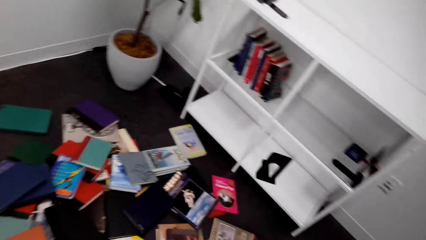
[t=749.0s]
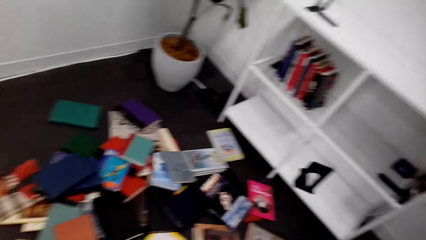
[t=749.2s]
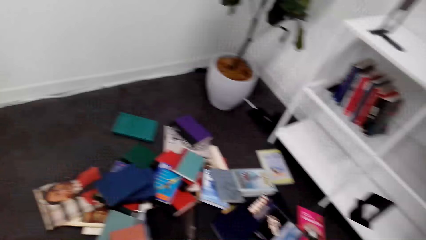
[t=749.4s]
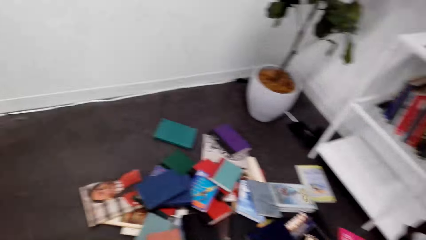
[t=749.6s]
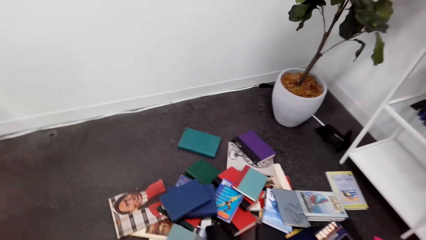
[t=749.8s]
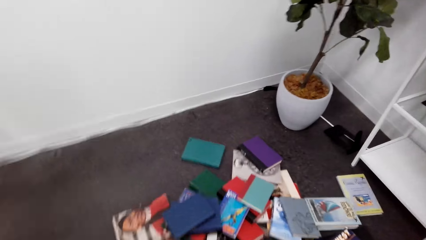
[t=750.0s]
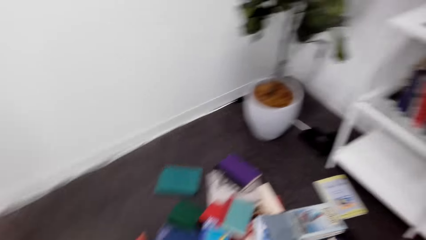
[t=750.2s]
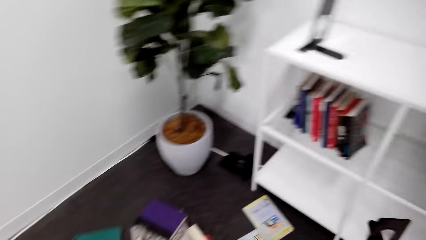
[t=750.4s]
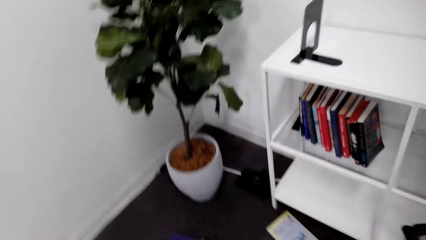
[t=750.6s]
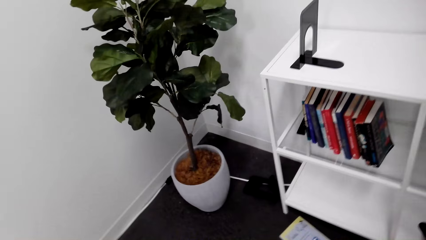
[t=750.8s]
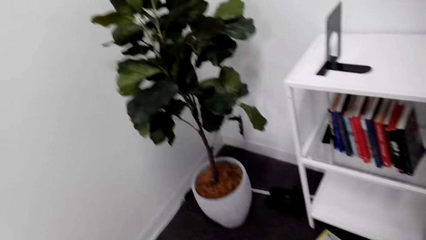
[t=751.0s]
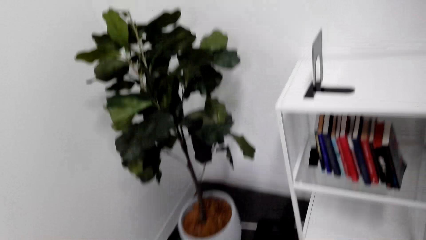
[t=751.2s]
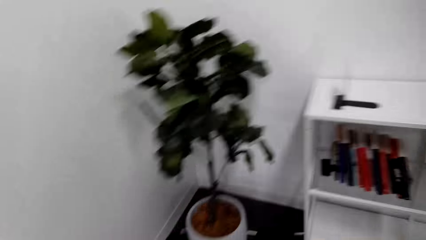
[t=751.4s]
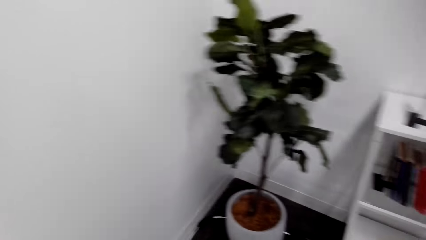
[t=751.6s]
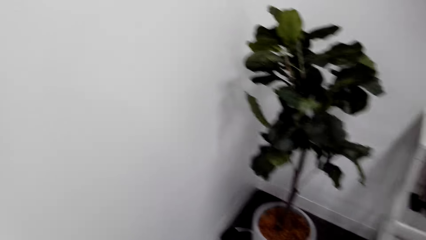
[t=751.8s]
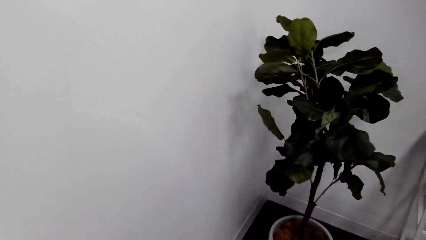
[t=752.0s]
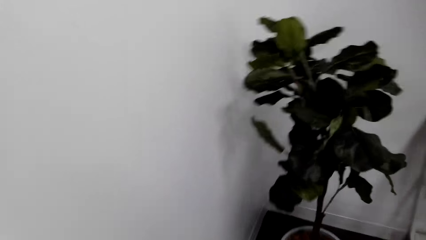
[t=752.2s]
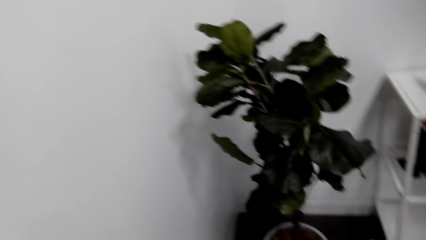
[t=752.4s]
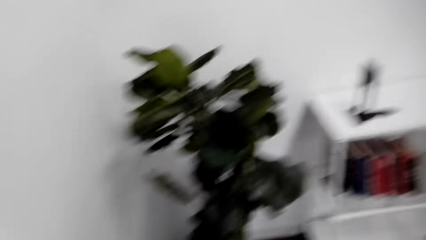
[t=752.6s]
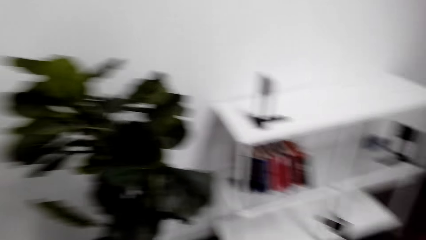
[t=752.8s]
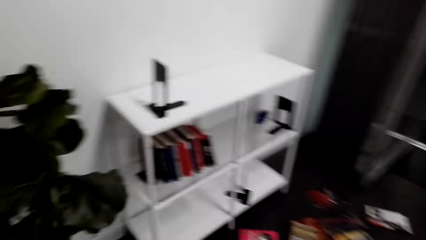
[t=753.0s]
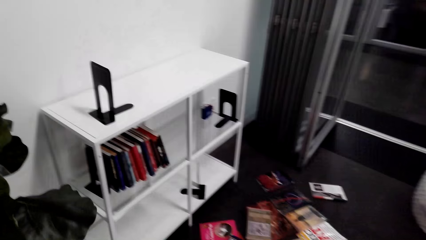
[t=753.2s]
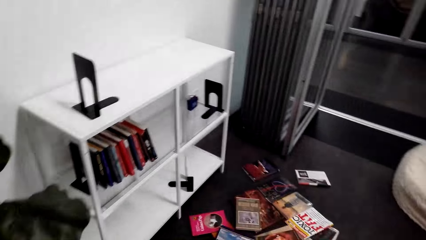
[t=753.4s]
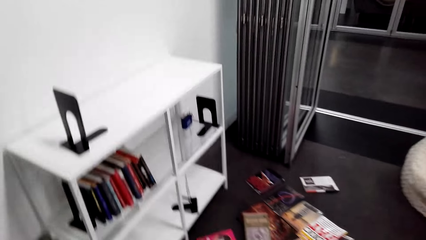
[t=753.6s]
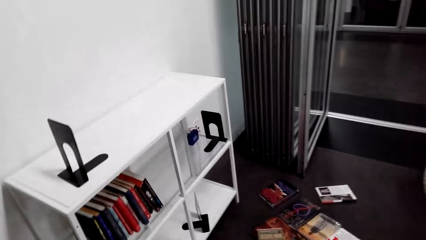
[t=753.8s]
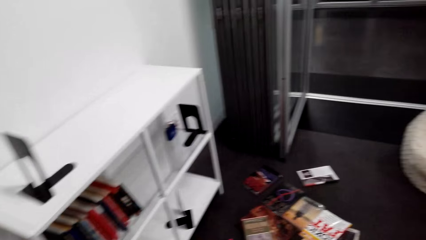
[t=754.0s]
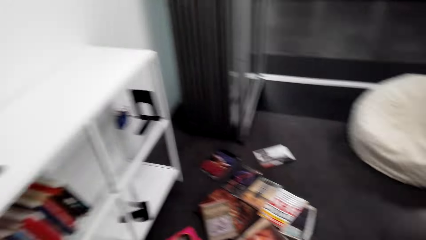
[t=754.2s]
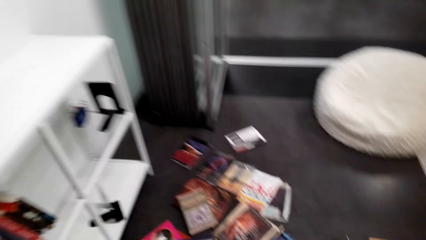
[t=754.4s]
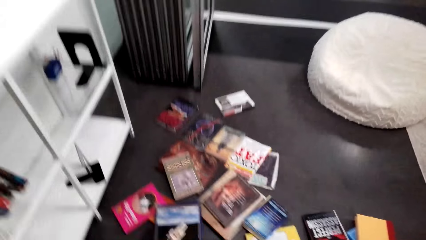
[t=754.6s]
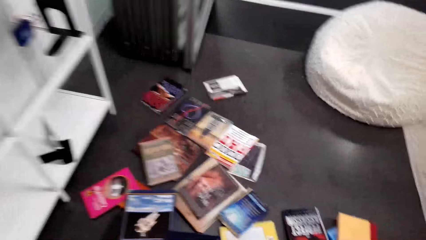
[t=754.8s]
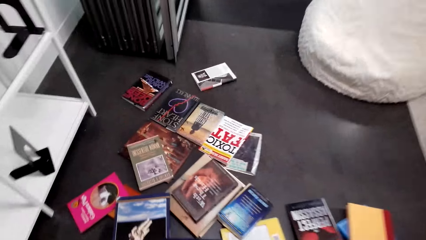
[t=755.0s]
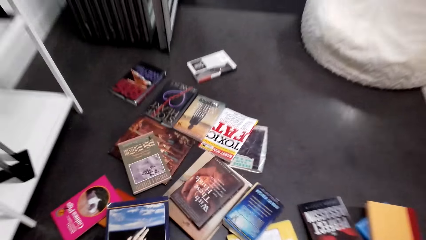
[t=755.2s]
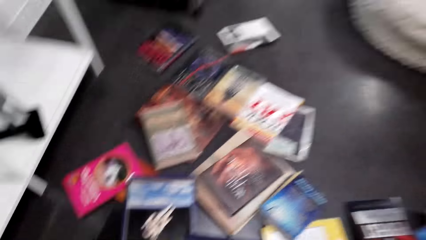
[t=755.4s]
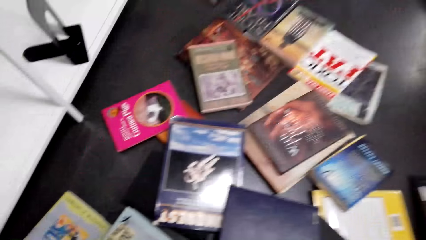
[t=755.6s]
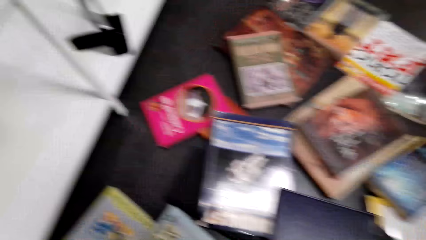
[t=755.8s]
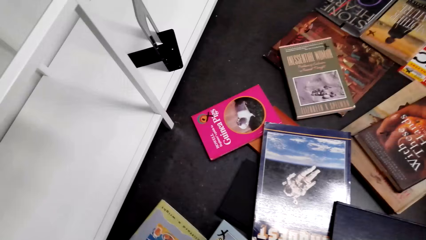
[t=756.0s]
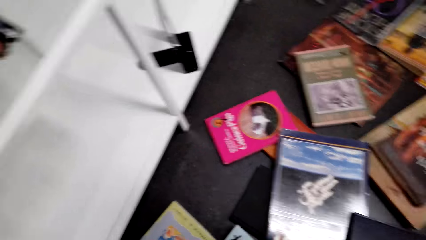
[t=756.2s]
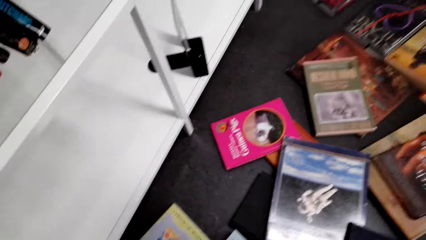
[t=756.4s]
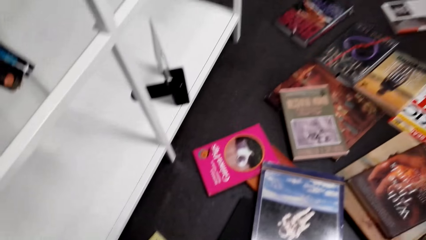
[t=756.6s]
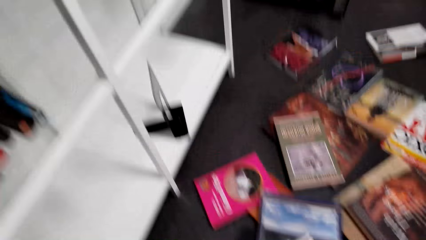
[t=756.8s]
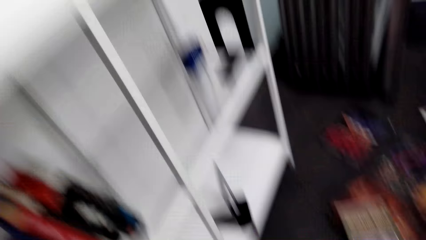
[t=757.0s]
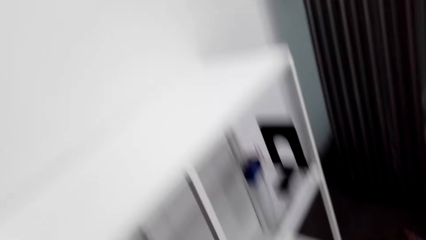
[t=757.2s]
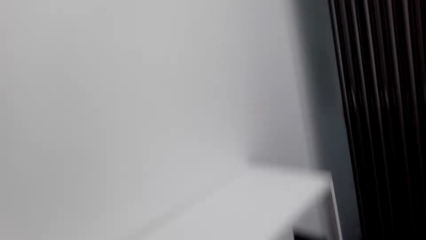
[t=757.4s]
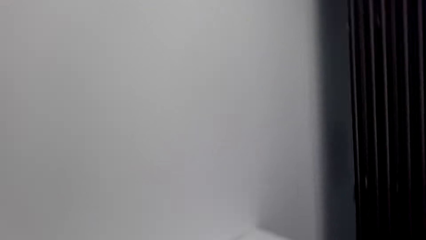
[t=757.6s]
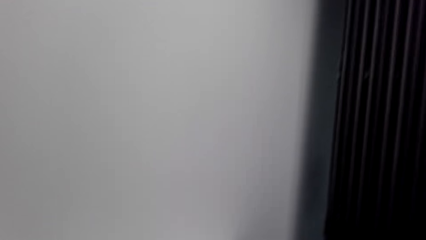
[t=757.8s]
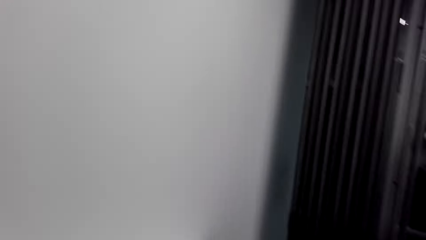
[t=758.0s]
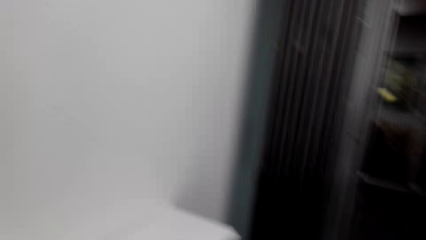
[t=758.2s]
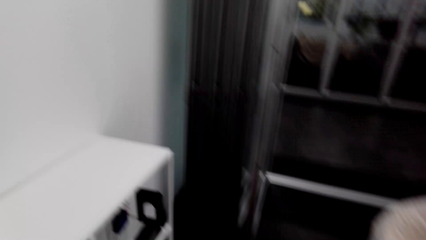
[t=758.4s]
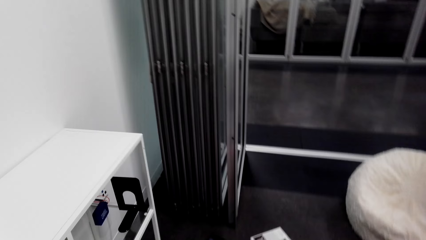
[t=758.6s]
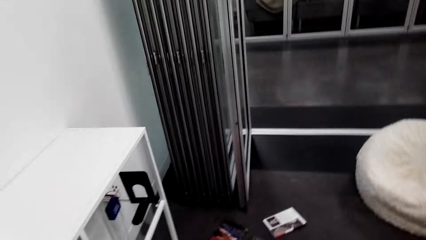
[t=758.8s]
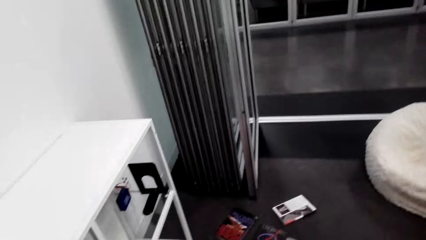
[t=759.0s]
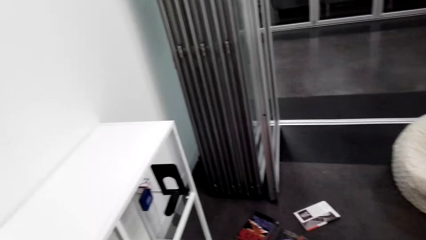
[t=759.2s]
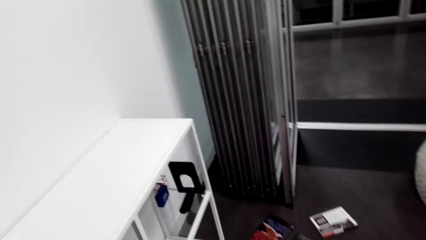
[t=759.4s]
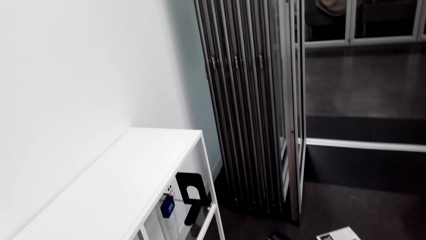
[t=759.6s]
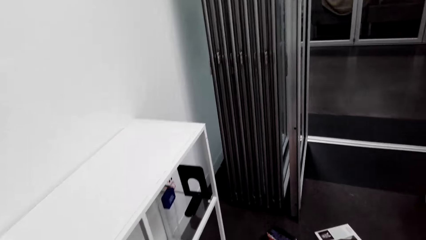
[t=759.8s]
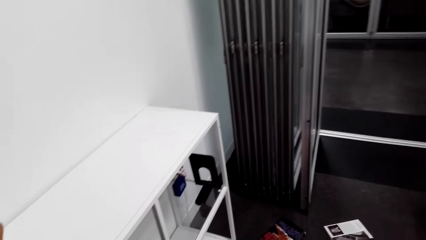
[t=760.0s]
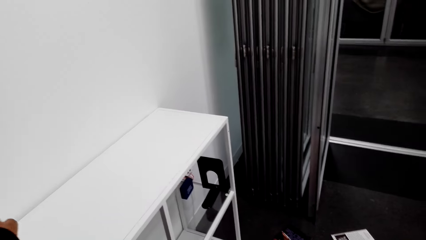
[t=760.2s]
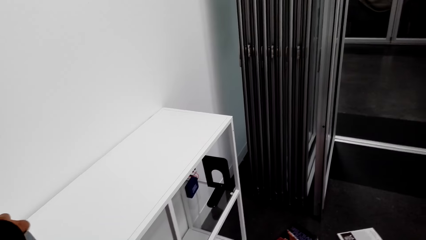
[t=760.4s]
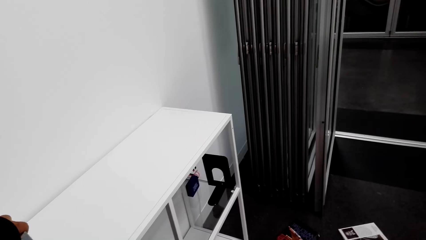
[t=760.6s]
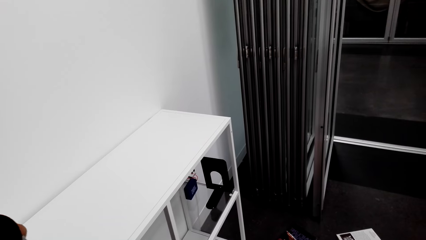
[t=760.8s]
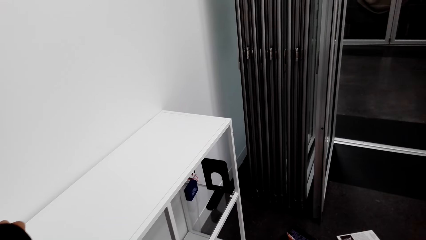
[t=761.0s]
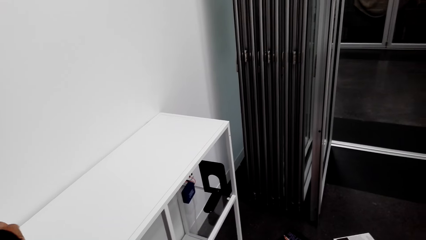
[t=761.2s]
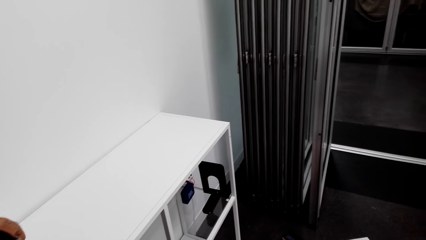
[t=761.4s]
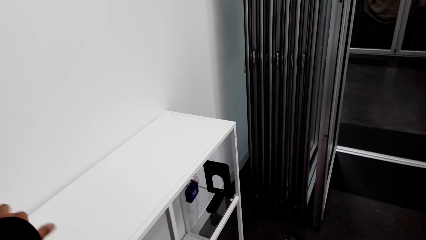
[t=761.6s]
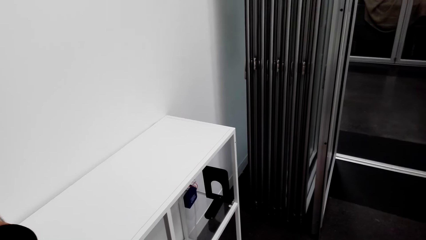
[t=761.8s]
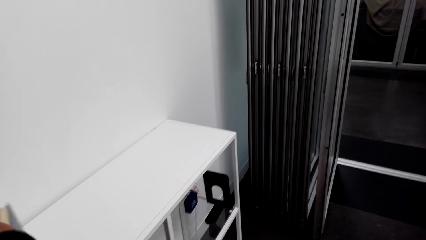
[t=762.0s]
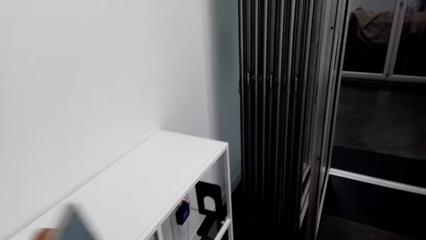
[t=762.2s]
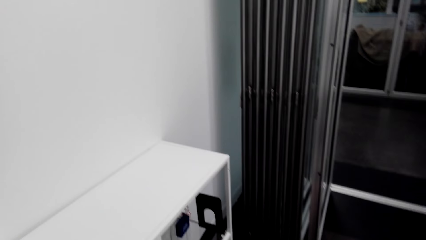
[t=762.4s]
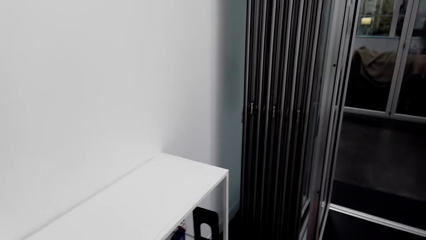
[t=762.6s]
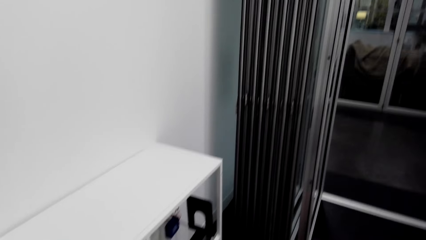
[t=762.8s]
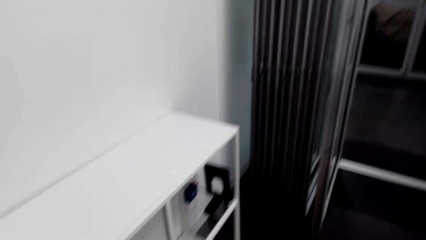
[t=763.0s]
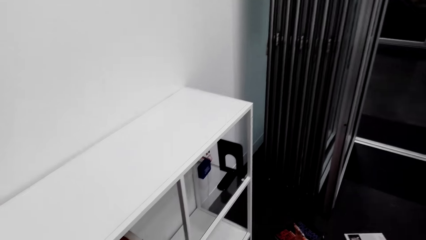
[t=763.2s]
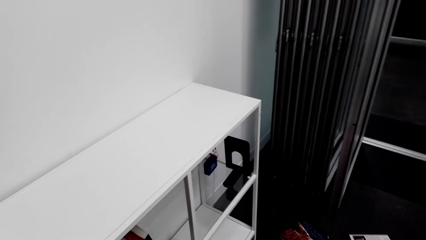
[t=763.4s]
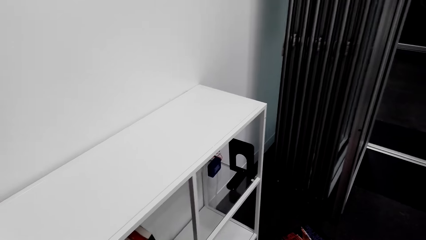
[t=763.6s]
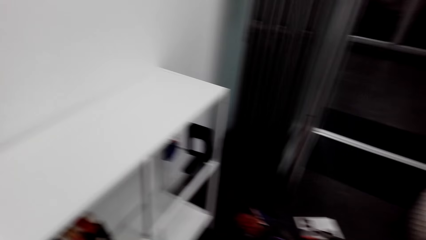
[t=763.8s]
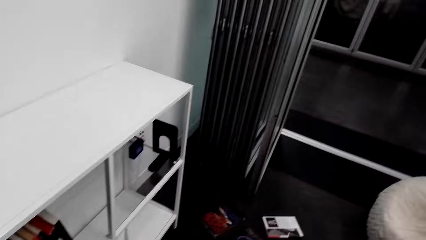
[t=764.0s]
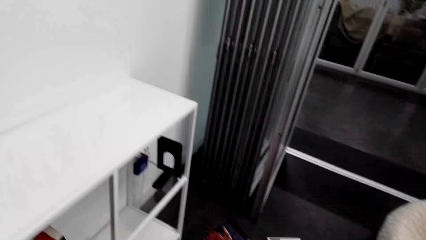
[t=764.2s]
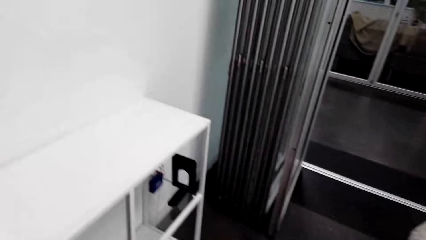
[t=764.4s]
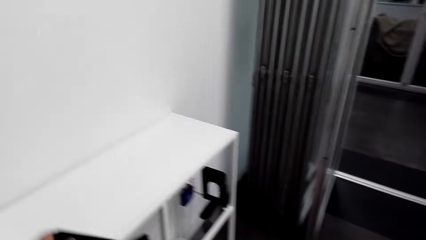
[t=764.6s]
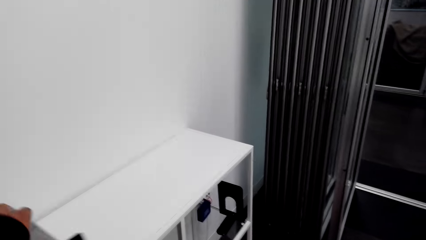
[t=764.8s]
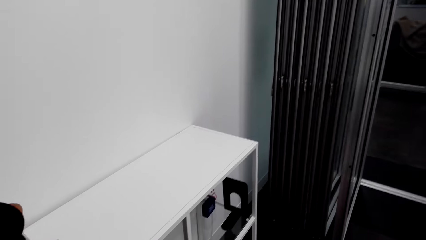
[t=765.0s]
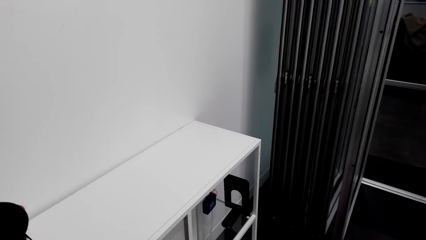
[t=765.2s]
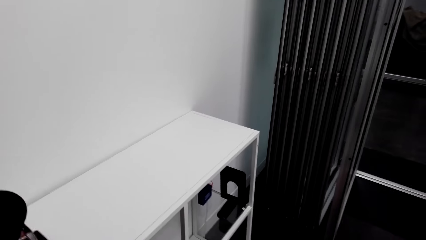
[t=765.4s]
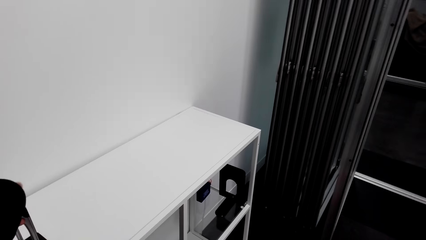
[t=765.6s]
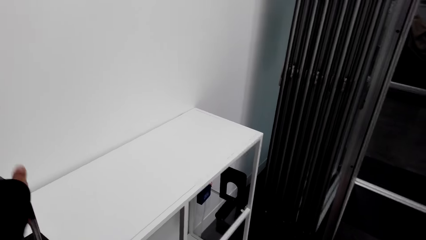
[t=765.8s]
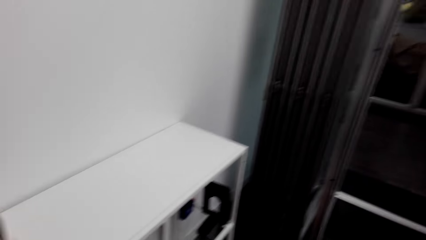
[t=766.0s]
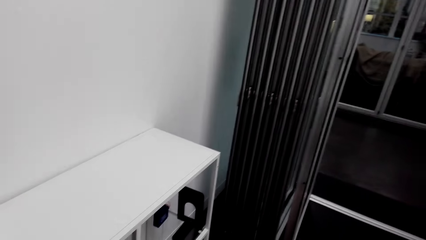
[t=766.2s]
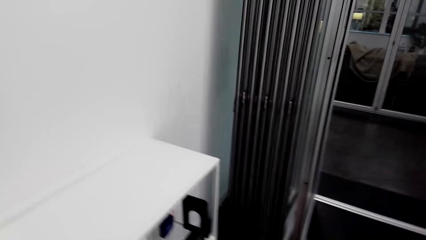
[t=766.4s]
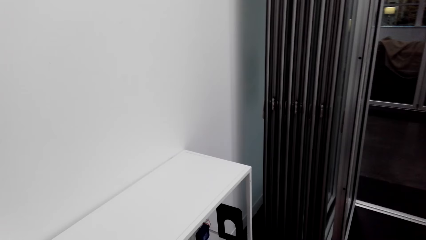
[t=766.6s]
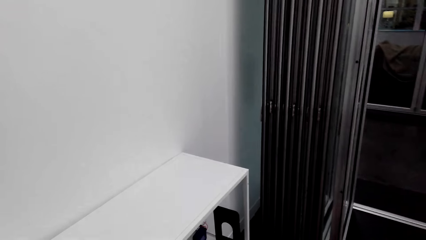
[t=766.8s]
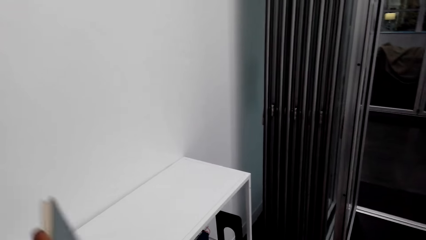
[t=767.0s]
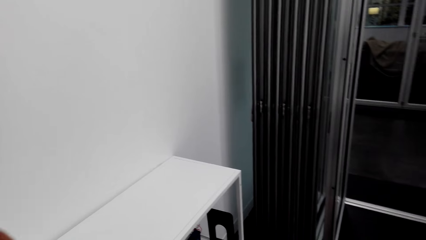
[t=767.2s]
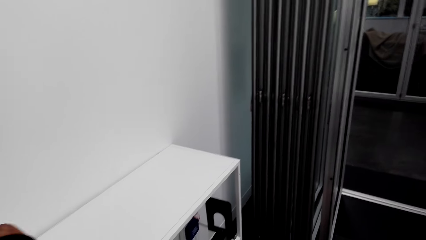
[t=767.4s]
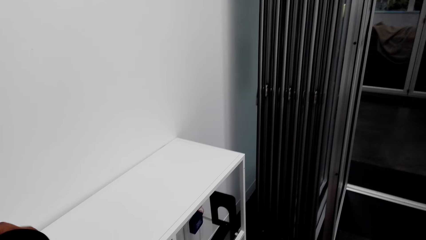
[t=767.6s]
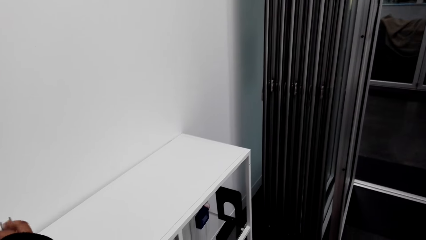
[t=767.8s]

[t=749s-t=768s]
The camera wearer walks around the house. They pick up a book. They place the book on a book holder.
